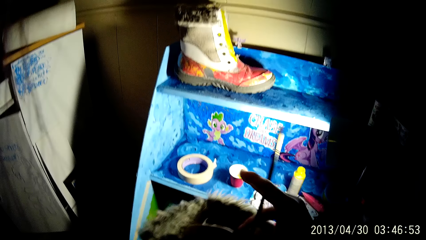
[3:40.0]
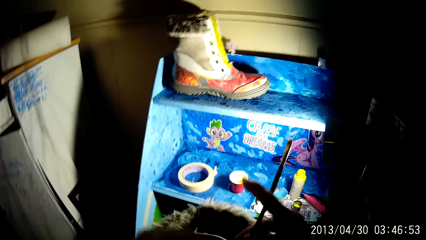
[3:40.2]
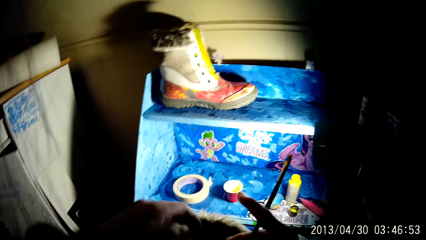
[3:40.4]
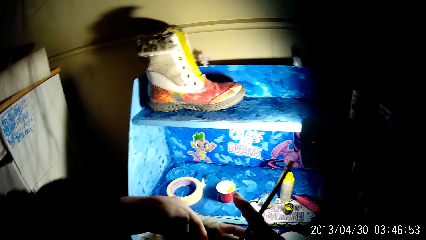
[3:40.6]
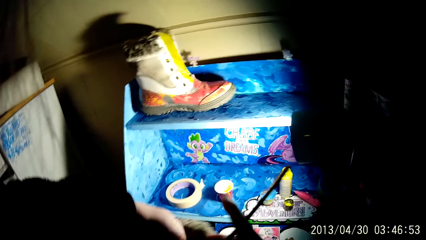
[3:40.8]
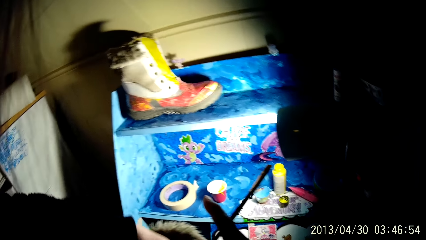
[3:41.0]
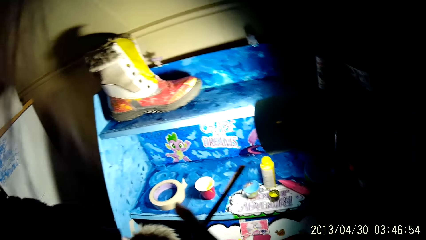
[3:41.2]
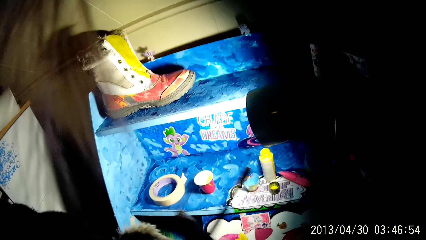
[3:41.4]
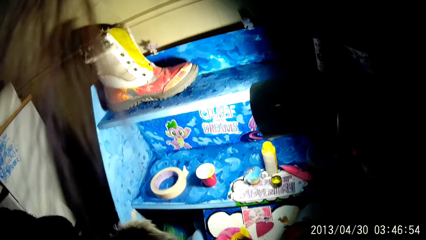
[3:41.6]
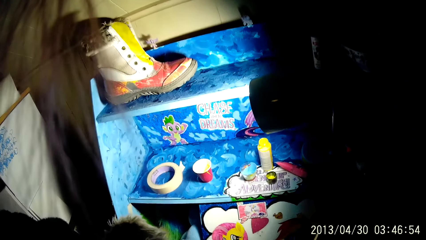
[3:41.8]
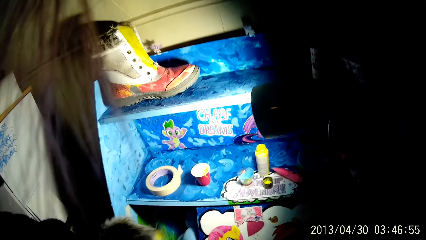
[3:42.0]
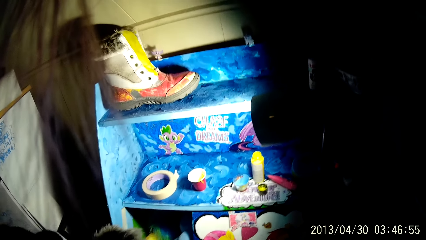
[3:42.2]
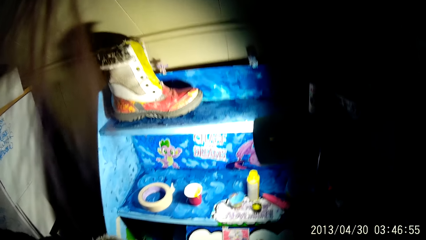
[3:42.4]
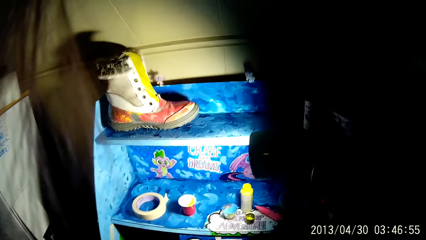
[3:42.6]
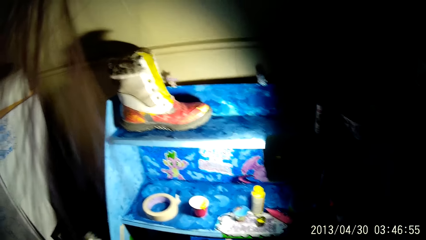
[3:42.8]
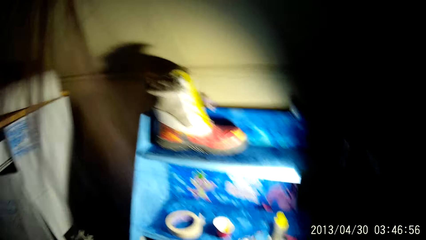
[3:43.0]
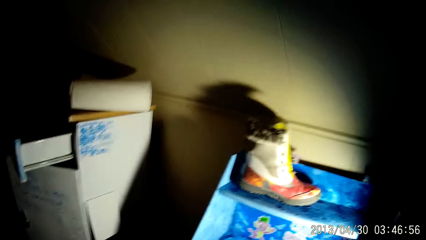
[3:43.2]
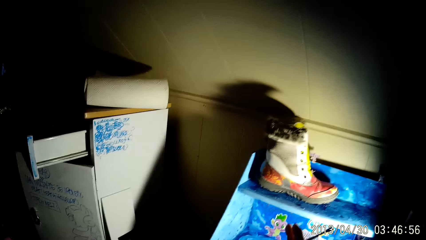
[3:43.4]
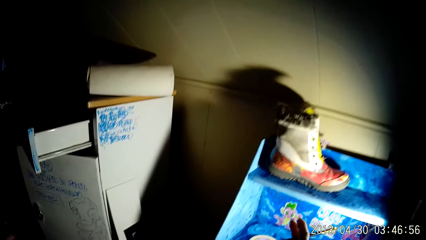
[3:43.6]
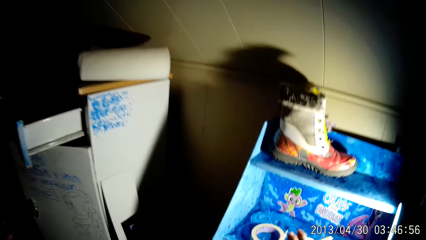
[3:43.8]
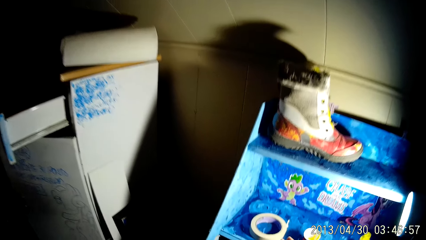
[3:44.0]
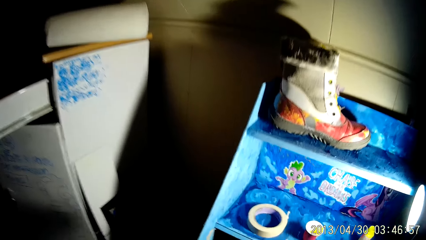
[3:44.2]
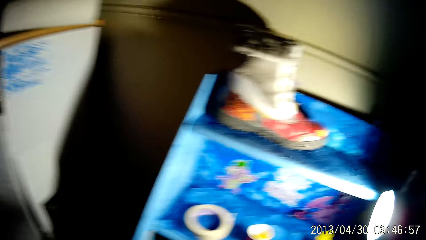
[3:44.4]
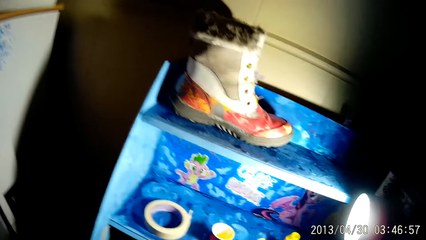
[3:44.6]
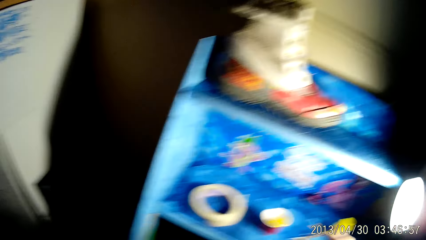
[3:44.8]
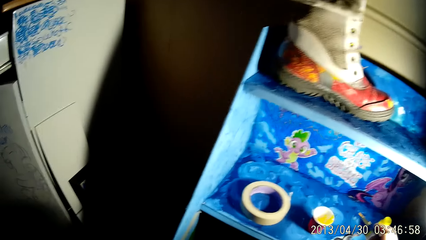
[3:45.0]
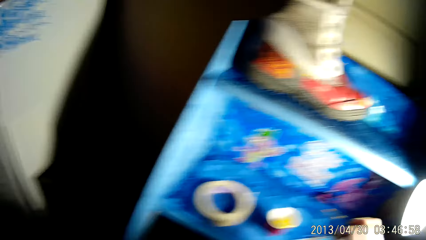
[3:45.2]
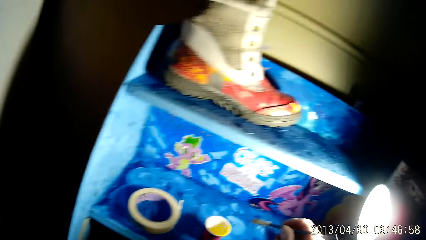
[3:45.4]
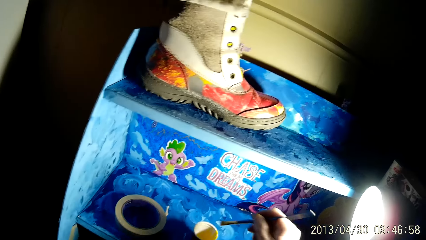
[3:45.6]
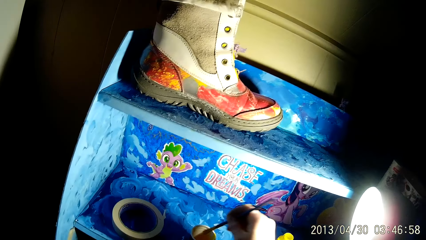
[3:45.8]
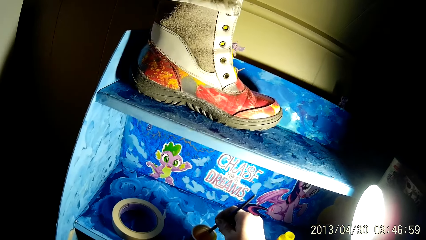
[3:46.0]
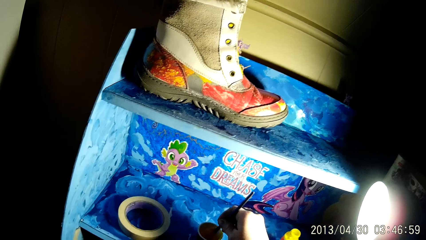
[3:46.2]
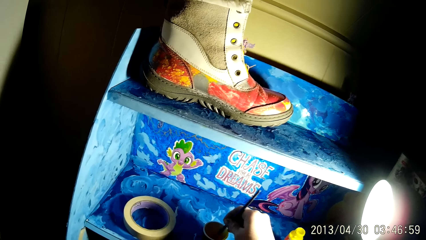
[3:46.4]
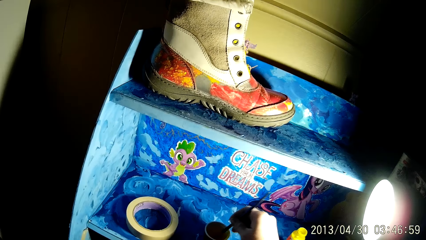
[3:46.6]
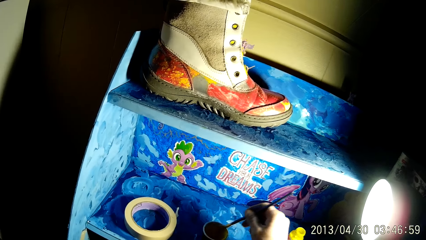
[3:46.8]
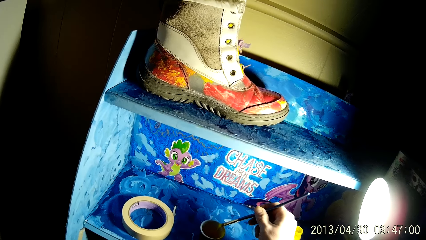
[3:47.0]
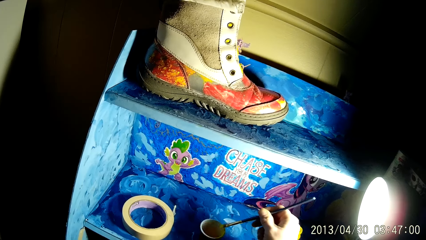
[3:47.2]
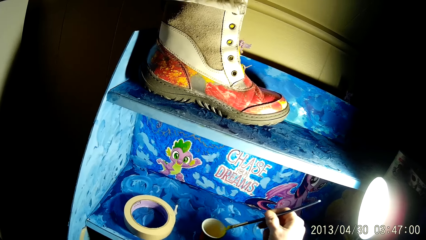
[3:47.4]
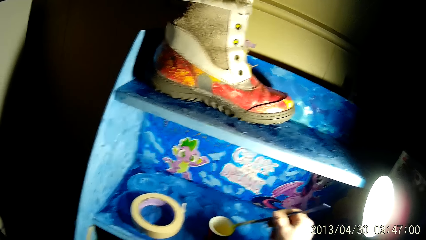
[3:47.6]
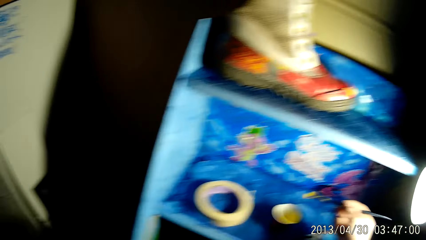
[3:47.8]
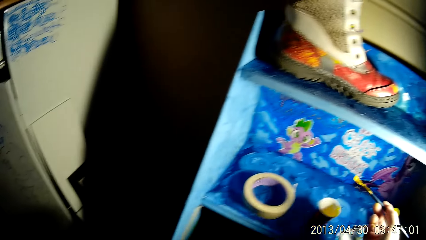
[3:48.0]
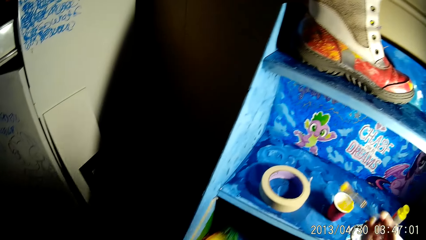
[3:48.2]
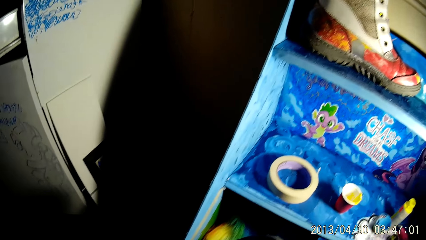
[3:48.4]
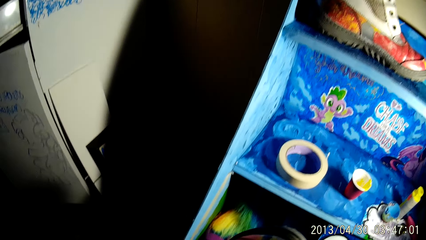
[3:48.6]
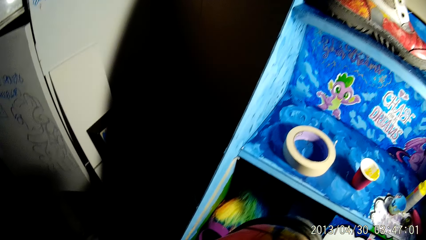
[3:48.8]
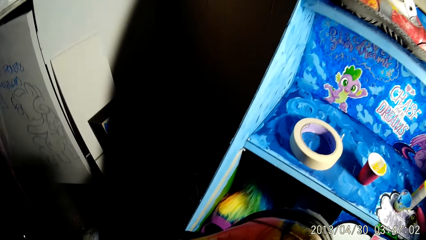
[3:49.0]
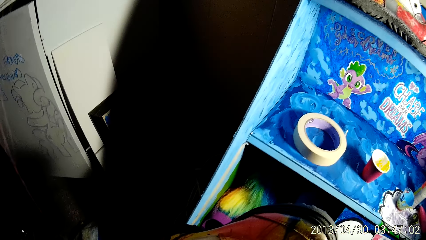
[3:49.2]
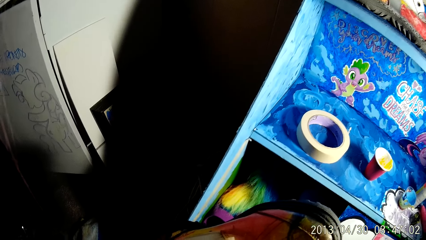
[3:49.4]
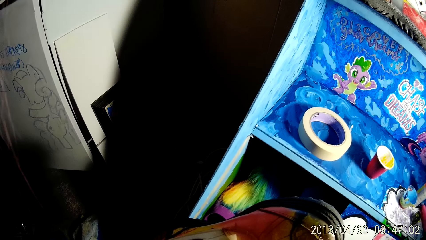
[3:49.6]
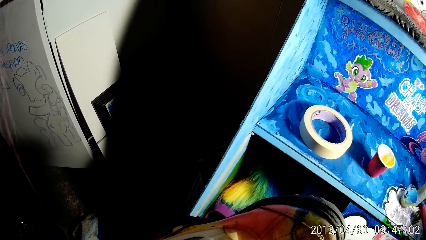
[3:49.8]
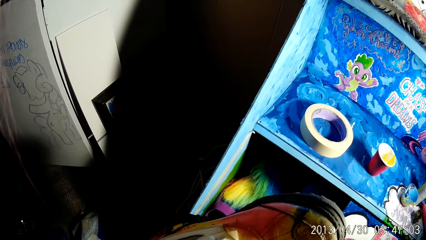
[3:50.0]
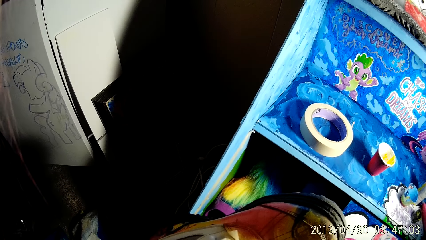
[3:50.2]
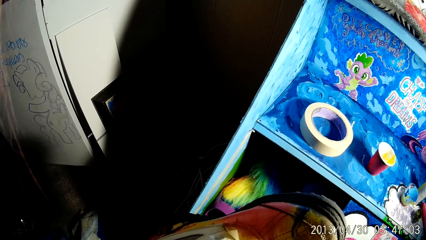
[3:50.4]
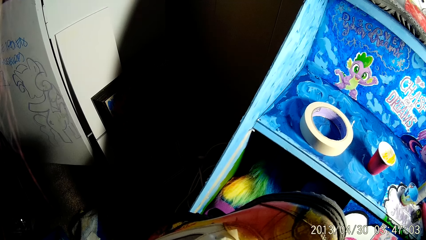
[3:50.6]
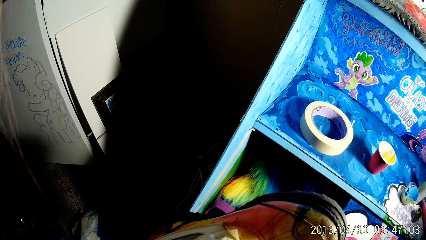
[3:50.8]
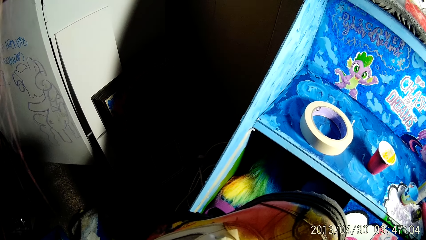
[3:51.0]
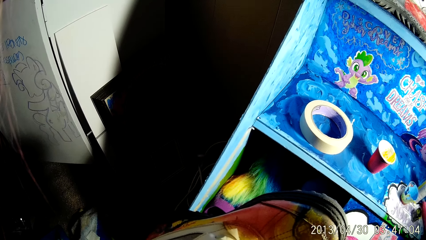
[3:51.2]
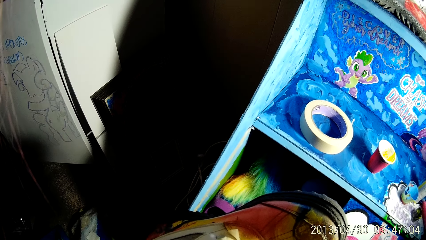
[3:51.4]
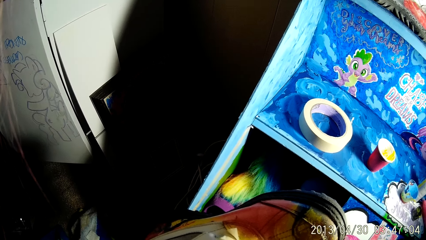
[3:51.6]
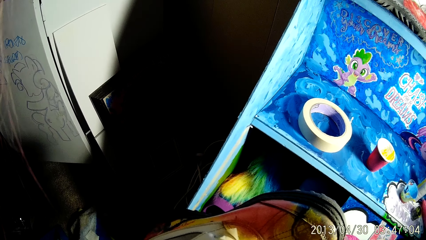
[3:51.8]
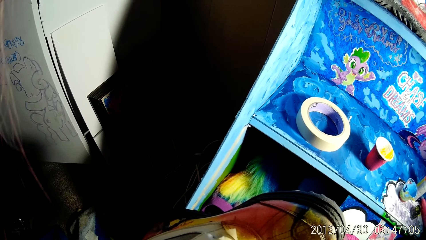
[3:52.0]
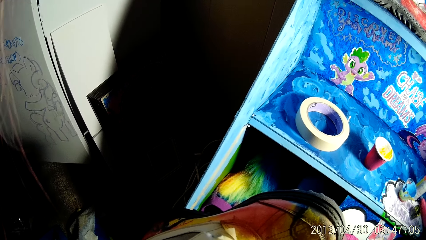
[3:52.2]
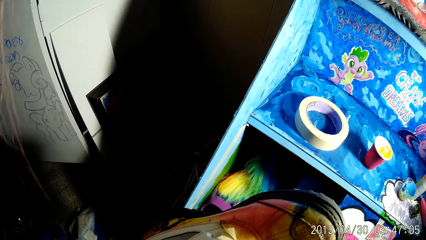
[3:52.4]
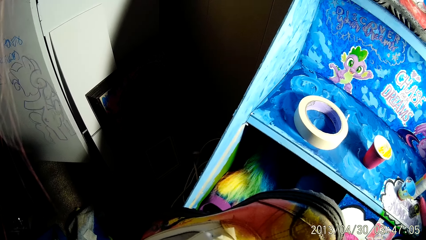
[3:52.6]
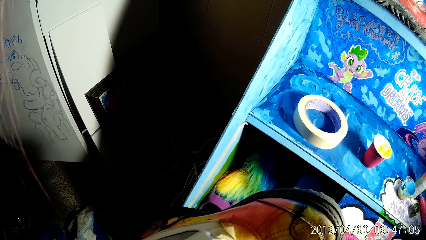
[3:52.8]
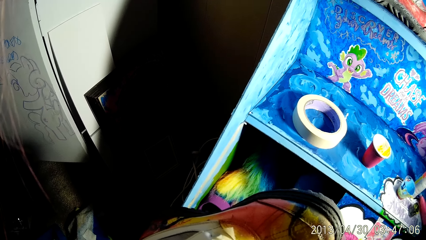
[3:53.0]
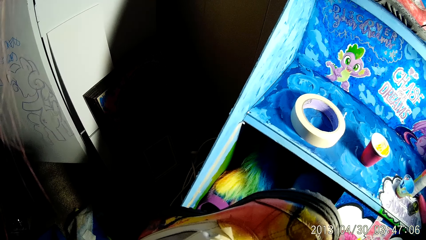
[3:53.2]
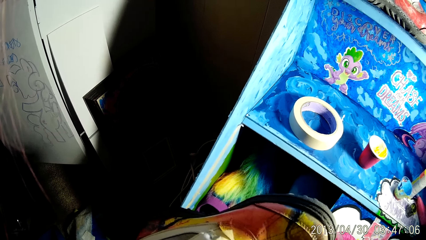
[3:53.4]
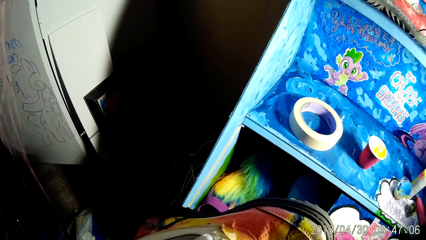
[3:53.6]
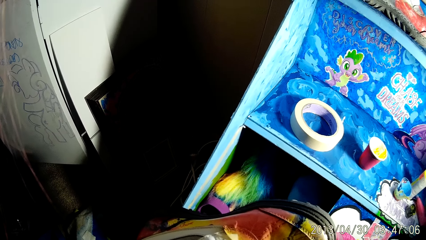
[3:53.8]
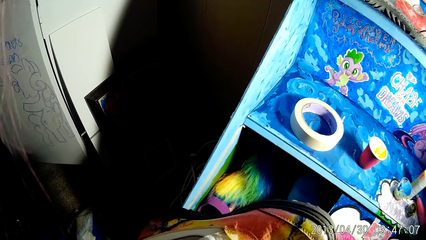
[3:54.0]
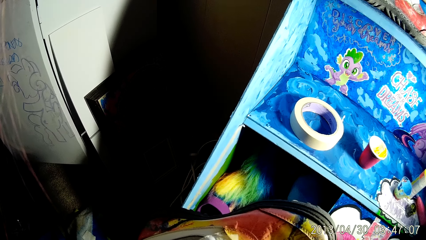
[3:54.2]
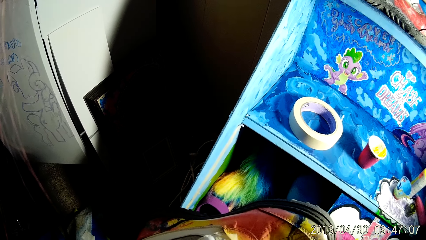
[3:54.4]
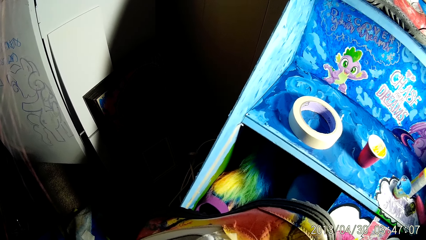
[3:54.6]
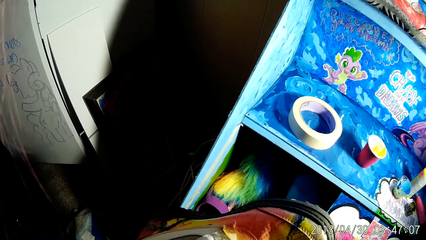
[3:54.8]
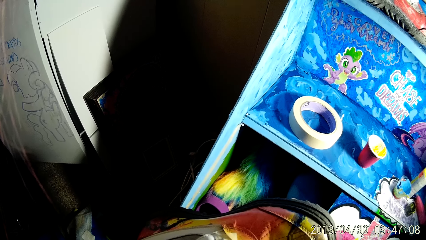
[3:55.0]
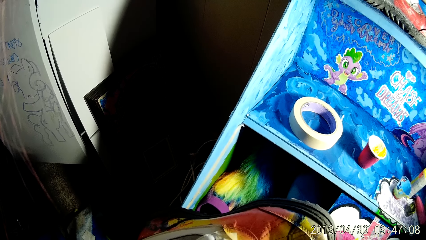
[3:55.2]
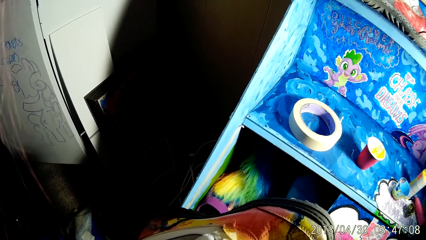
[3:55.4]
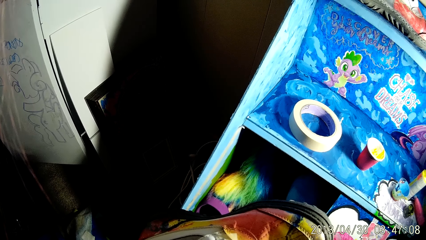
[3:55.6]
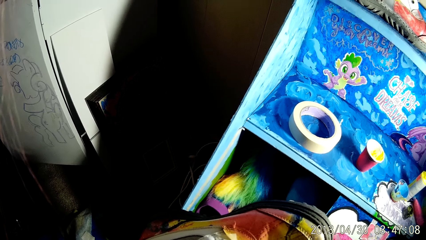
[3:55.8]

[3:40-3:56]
The camera wearer adjusts the boot with both hands. He inserts his left hand into the boot. He dips the brush into the cup of paint on the shelf with his right hand. He touches the cup with the brush with his right hand. He applies the paint on the boot with the brush with his right hand.
